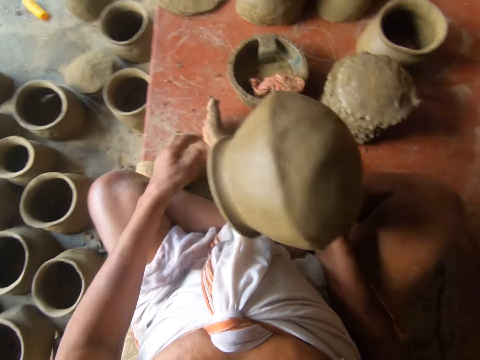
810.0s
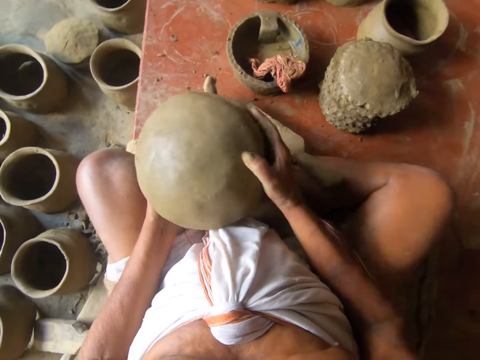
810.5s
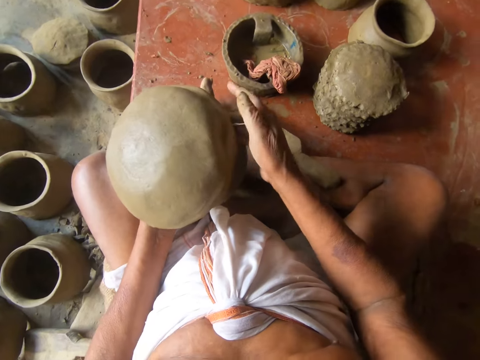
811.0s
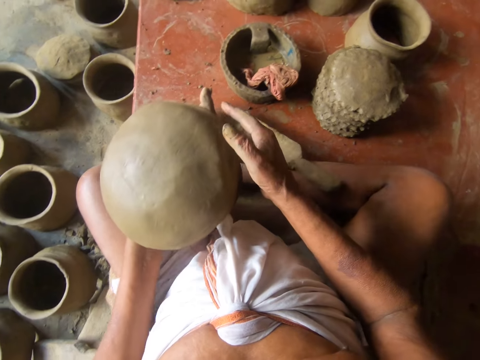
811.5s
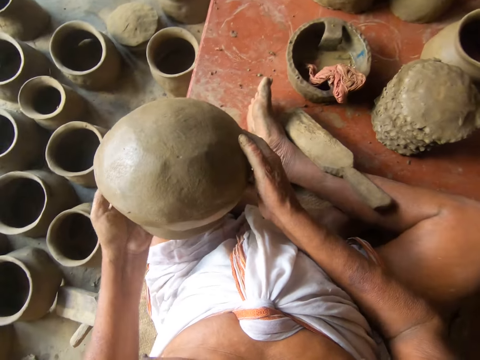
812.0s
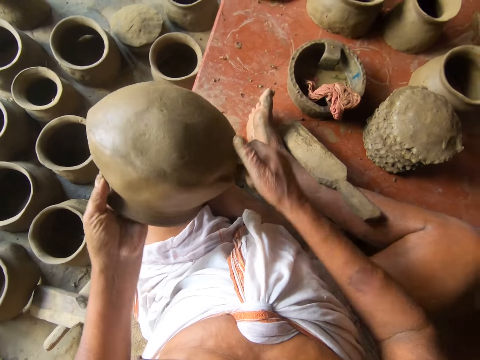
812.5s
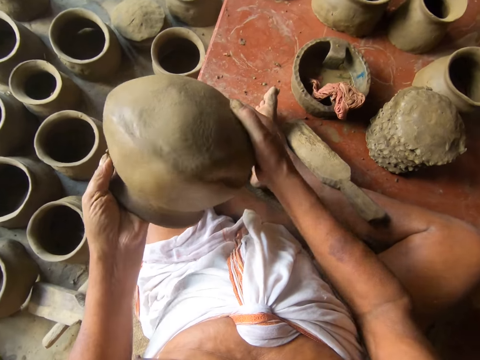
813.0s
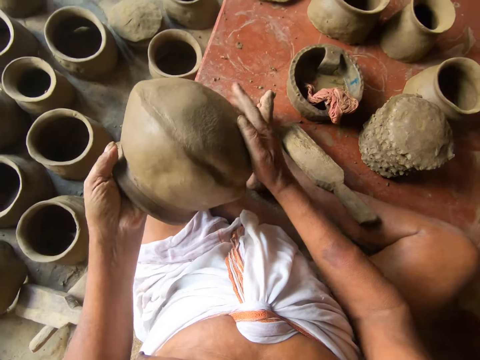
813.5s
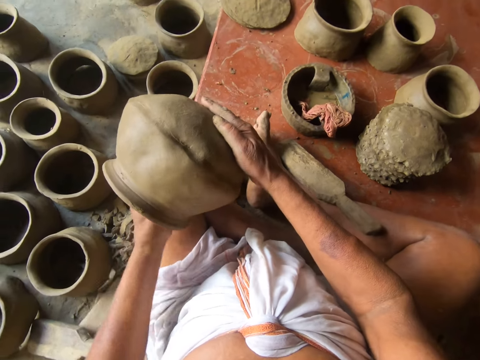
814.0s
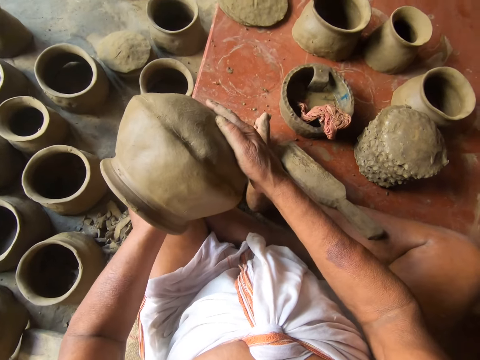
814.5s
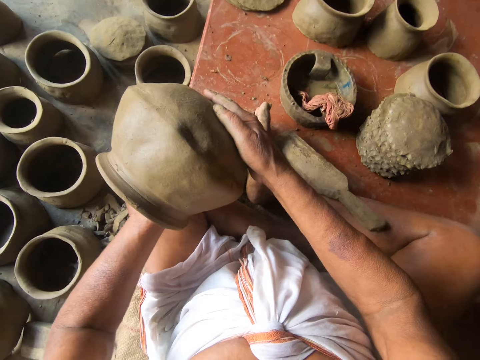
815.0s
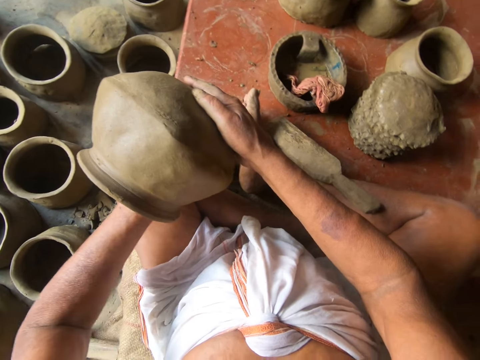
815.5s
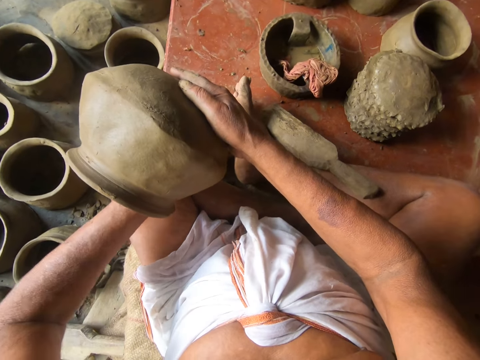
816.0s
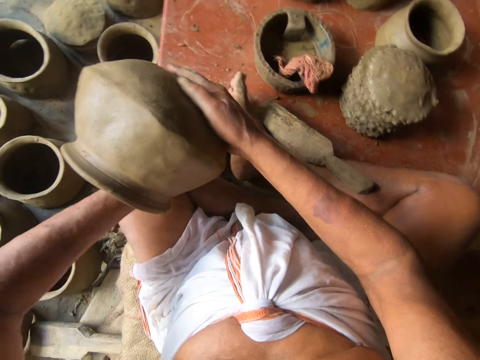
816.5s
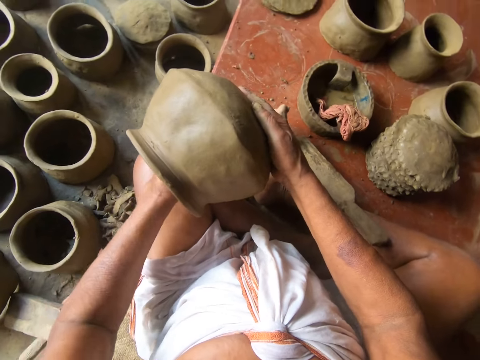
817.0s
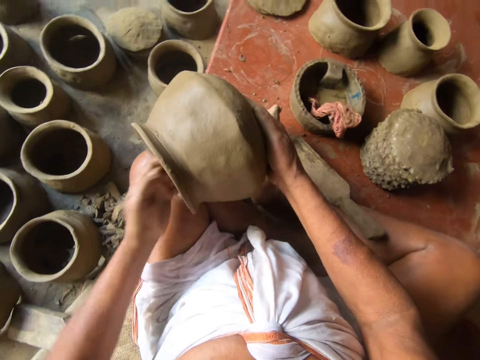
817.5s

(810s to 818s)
The camera wearer checks the pottery. They turn the pot. They adjust the pottery.

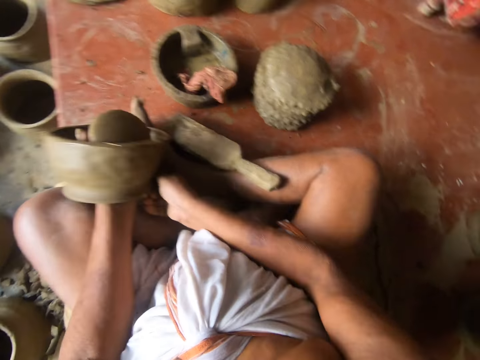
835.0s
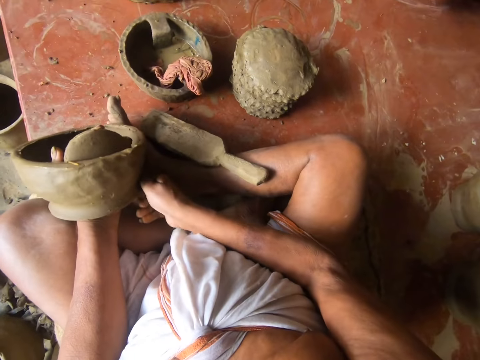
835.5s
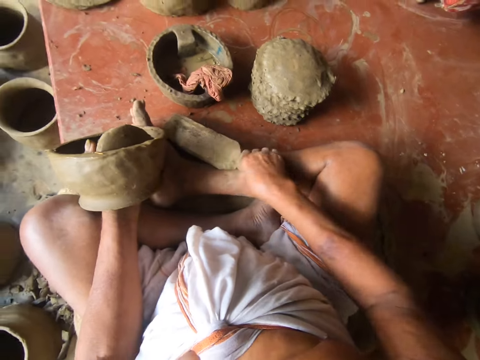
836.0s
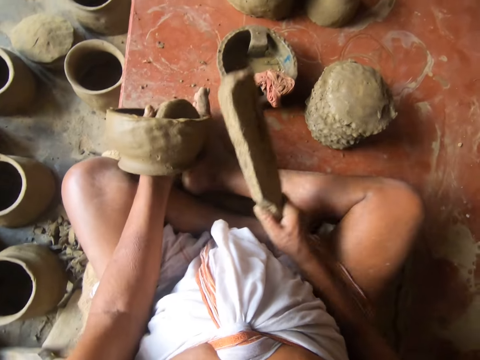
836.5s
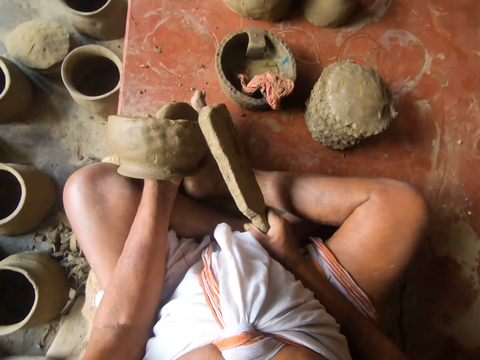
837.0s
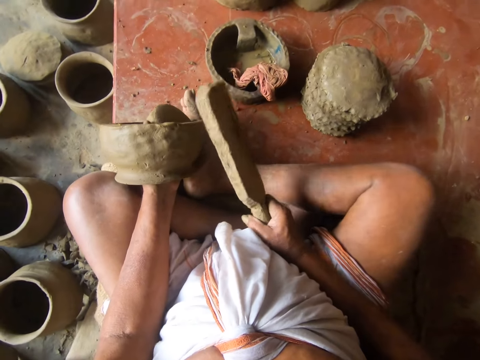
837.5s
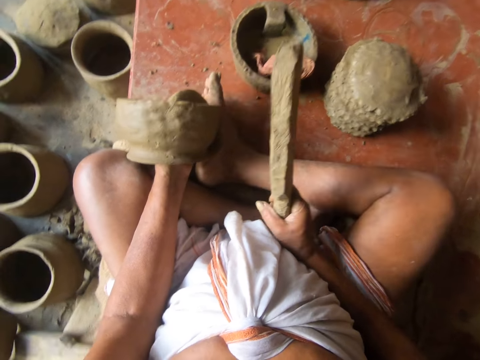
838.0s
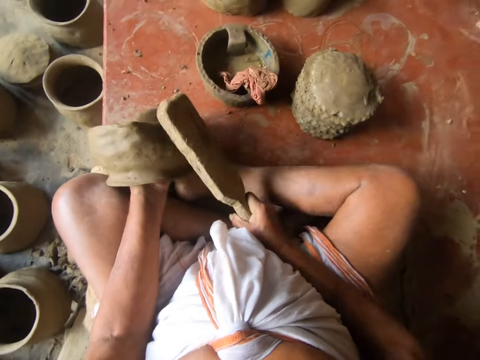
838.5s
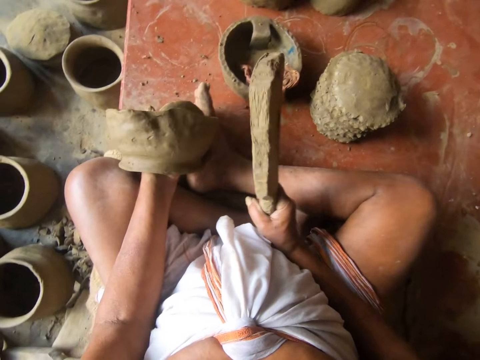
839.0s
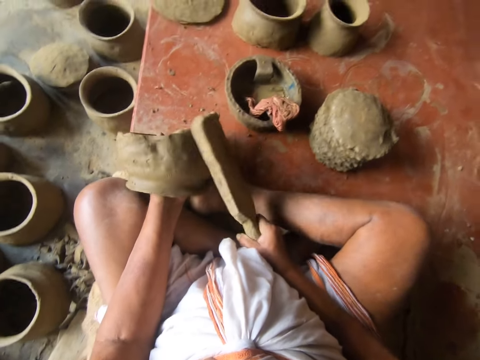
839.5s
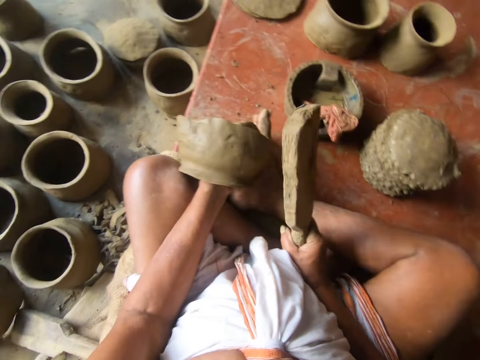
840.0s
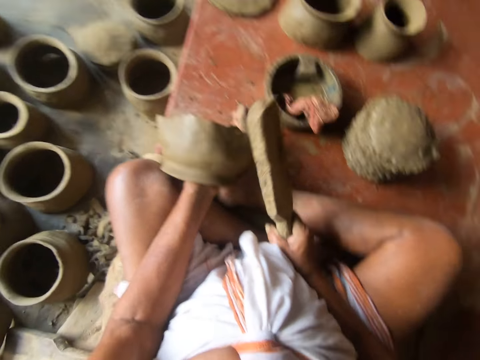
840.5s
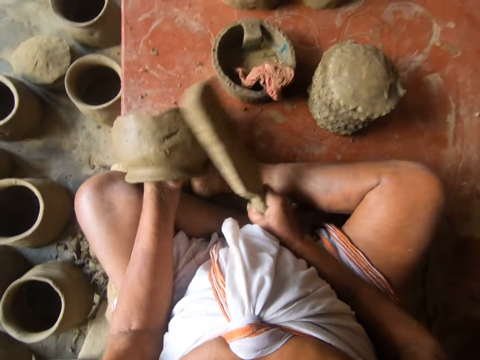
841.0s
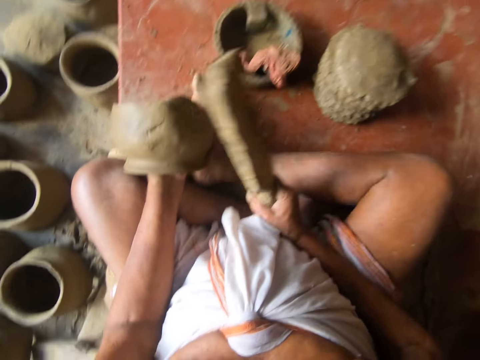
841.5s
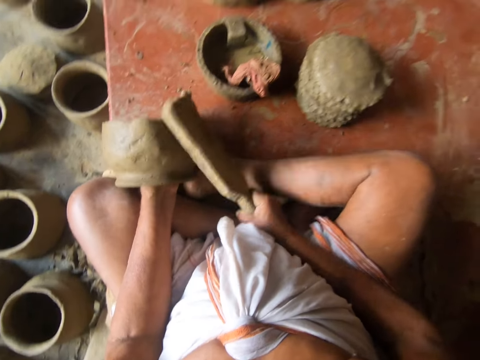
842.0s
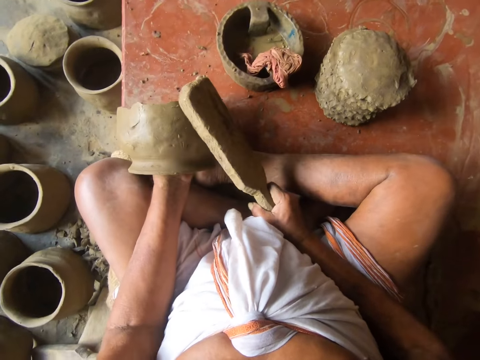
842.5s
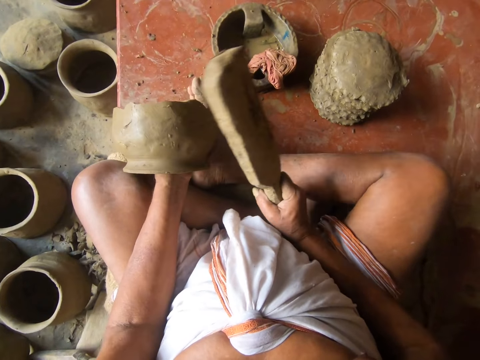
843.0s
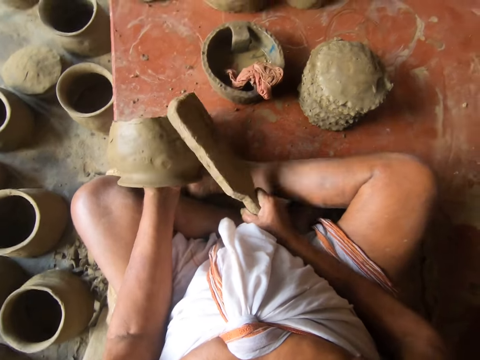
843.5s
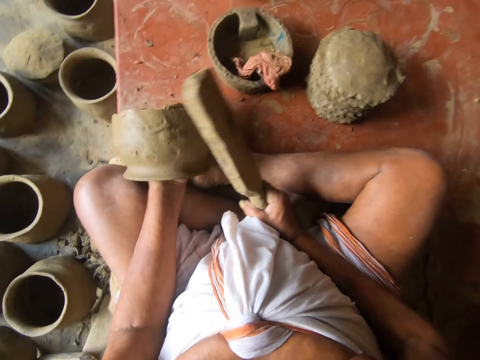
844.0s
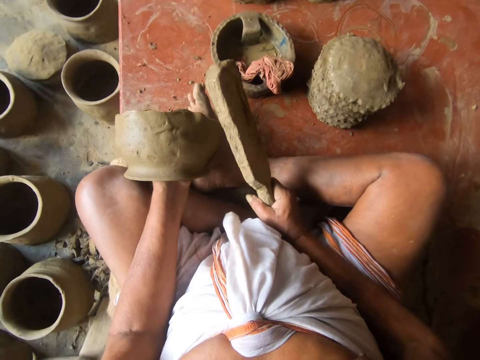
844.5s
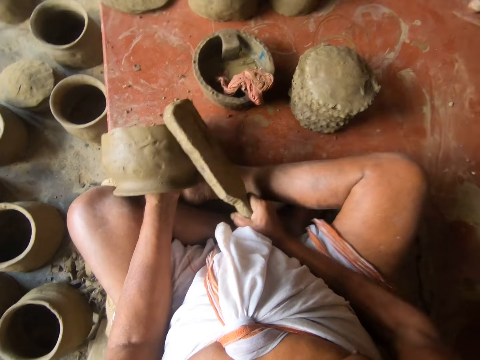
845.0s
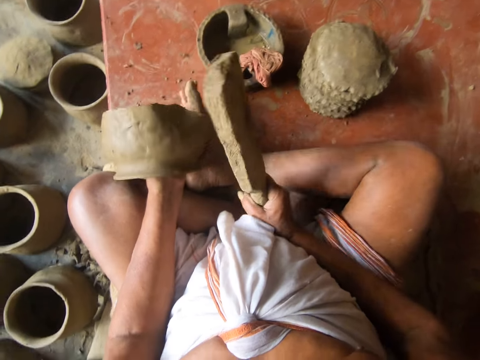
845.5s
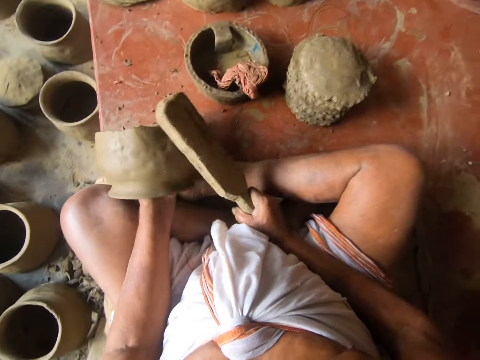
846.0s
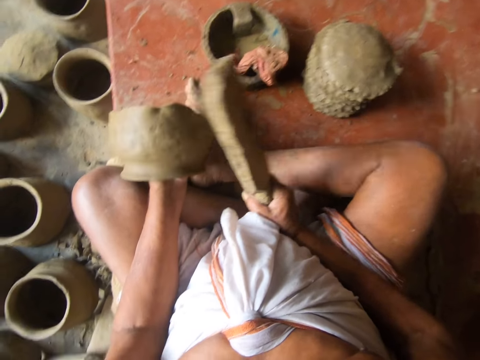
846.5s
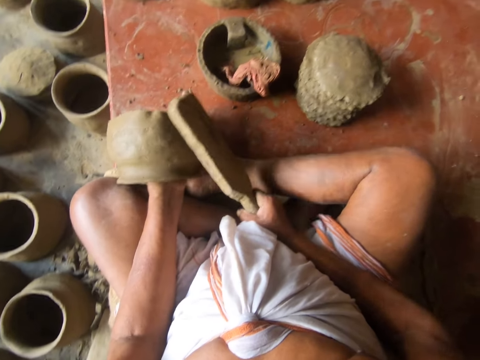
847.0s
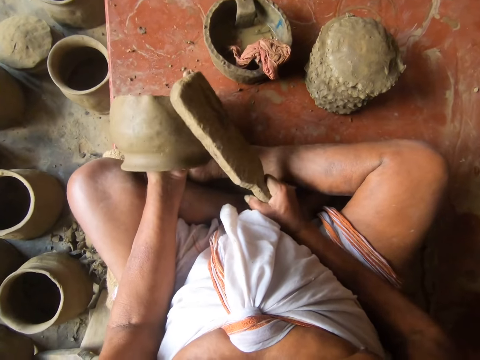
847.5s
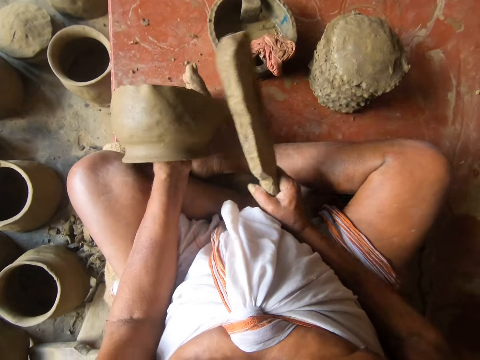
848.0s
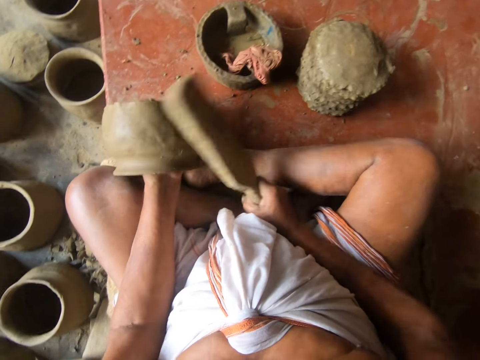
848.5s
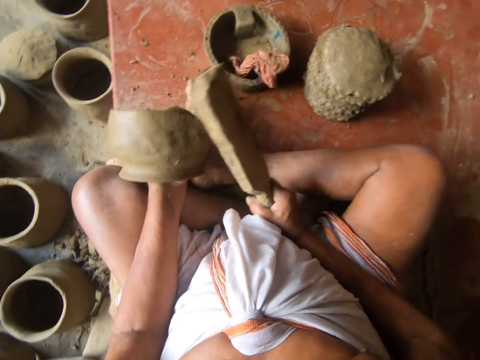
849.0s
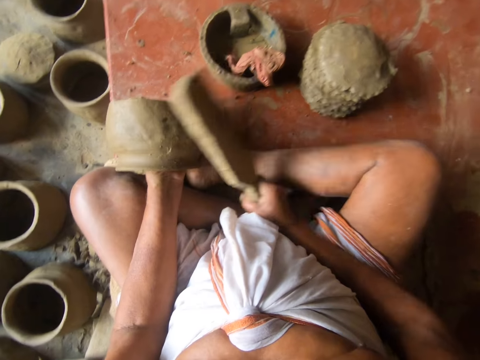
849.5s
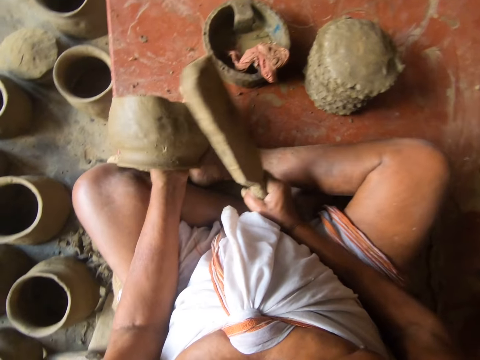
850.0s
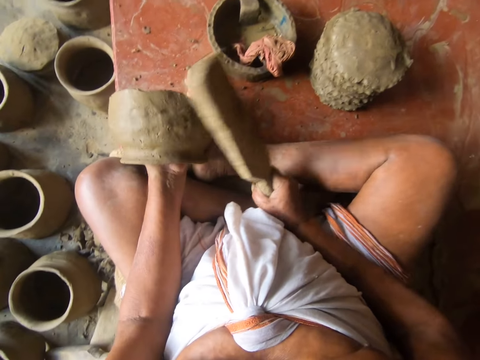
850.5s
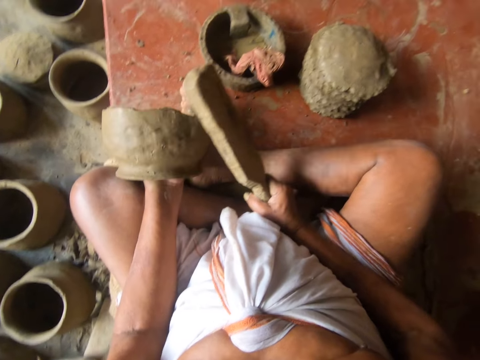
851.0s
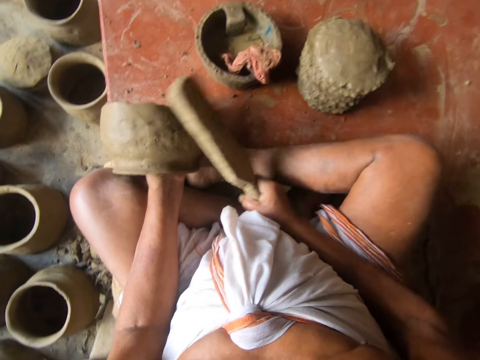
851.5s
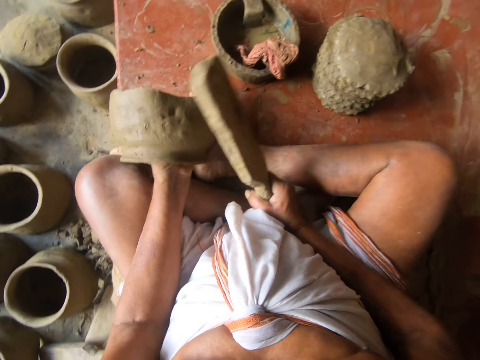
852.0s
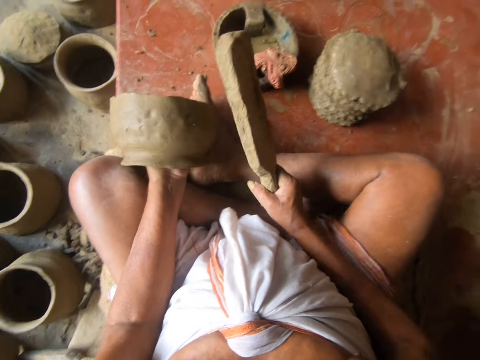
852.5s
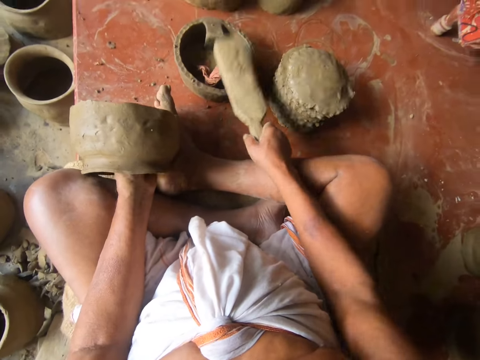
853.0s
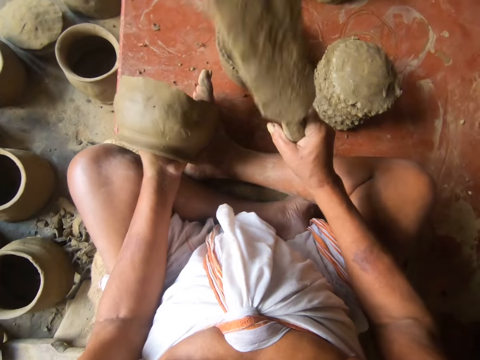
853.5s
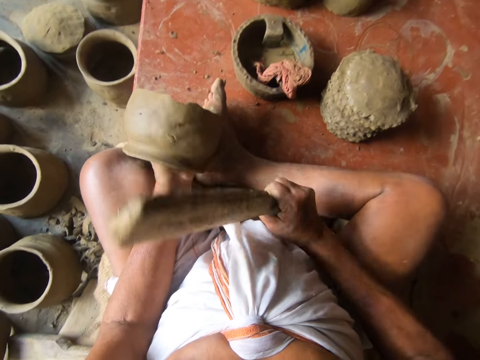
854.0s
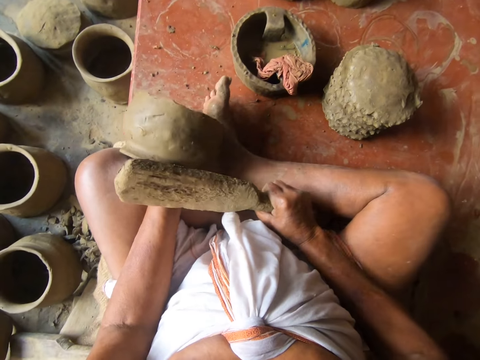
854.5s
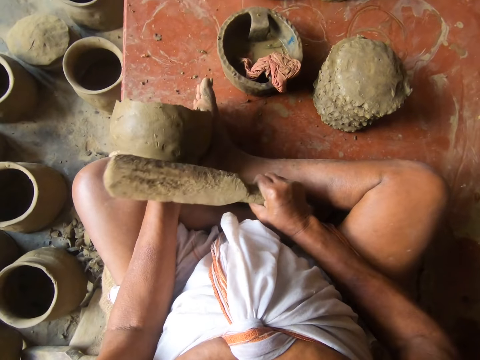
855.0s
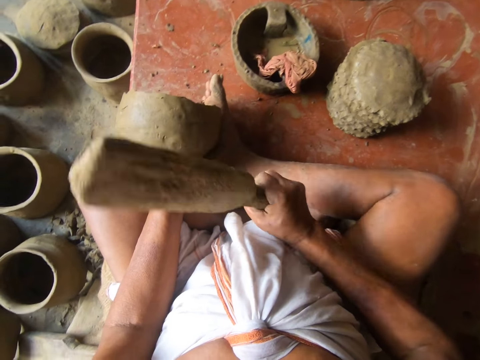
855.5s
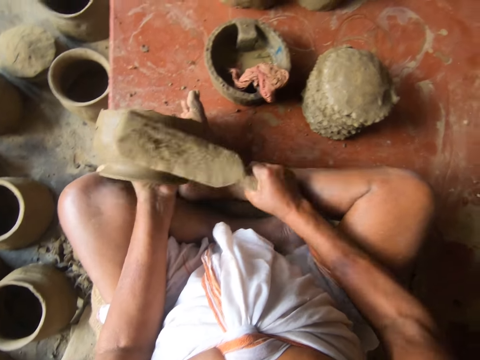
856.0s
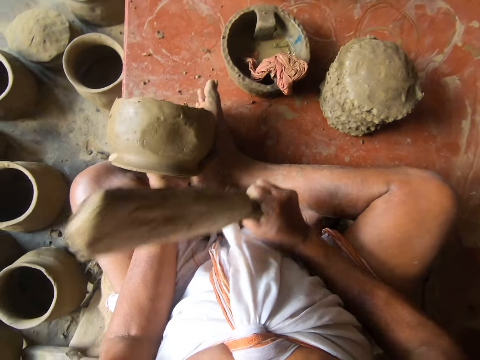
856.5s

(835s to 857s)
The camera wearer puts the clay through the pot. They pick up a wood modelling tool or piece of wood. They hit the clay pot using the wood modelling tool. They rotate the clay pot. They hit the clay pot with the wood. They tap a wet cloth in a bowl with the wood. They rotate the clay pot. They hit the clay pot using the wood modelling tool.
